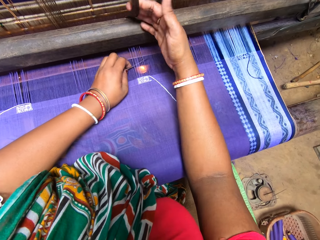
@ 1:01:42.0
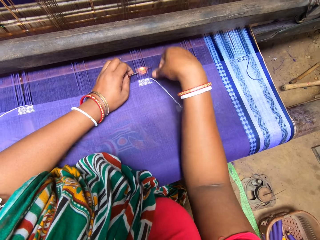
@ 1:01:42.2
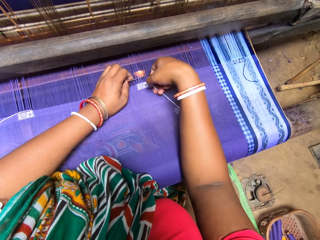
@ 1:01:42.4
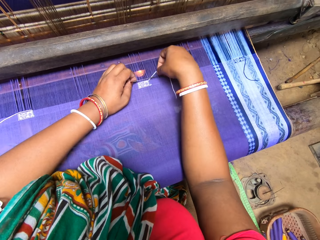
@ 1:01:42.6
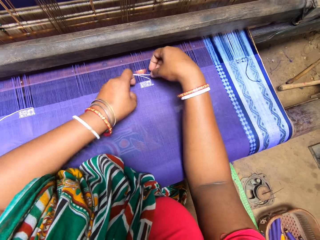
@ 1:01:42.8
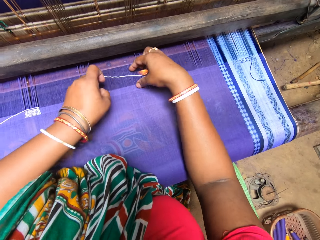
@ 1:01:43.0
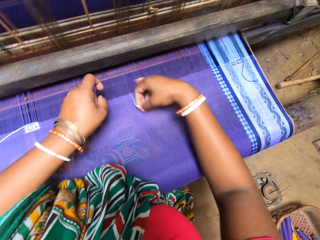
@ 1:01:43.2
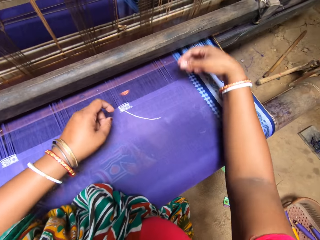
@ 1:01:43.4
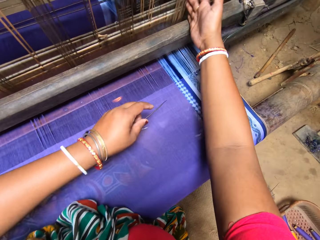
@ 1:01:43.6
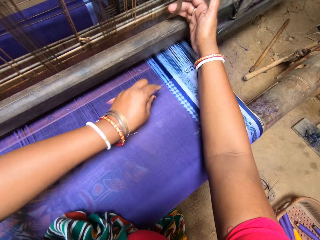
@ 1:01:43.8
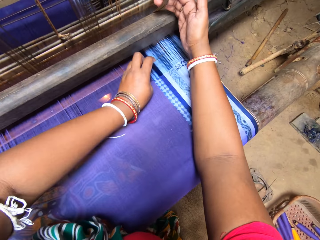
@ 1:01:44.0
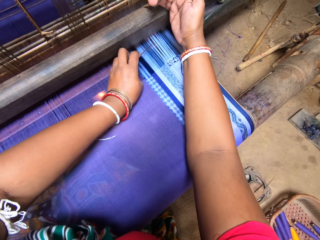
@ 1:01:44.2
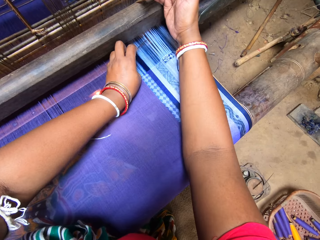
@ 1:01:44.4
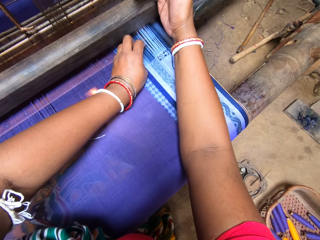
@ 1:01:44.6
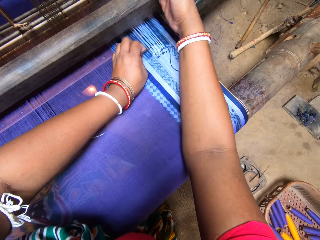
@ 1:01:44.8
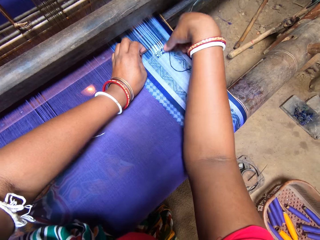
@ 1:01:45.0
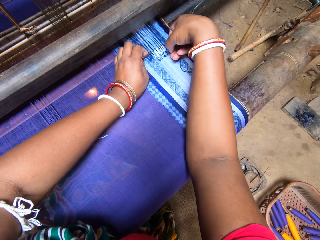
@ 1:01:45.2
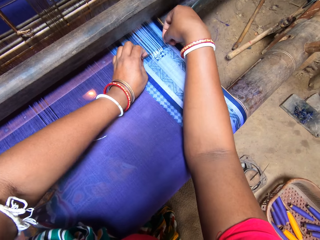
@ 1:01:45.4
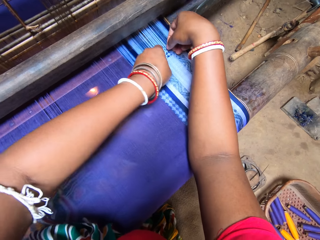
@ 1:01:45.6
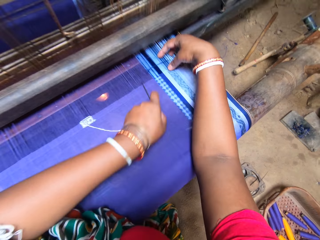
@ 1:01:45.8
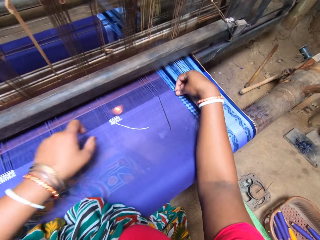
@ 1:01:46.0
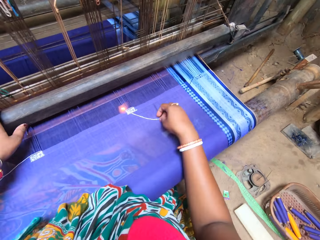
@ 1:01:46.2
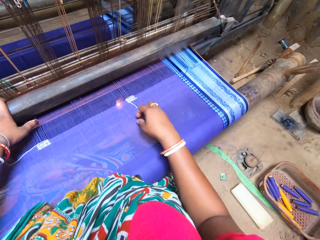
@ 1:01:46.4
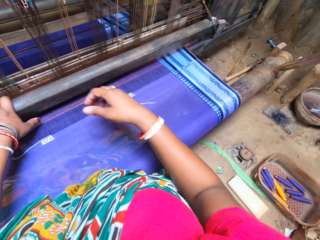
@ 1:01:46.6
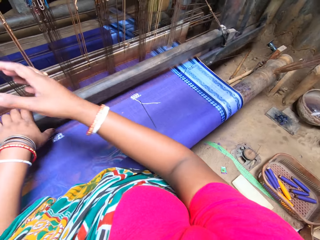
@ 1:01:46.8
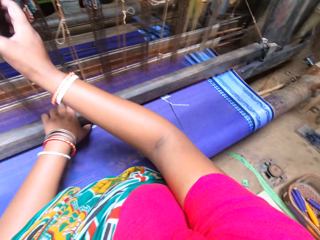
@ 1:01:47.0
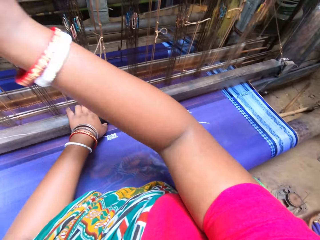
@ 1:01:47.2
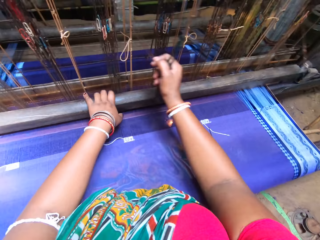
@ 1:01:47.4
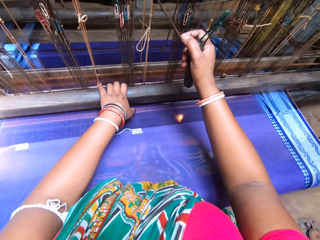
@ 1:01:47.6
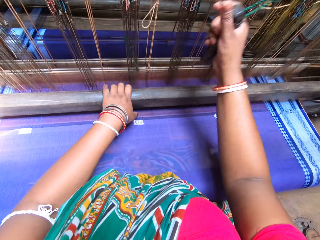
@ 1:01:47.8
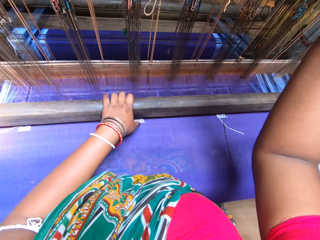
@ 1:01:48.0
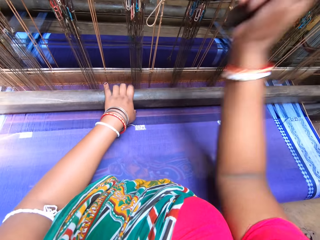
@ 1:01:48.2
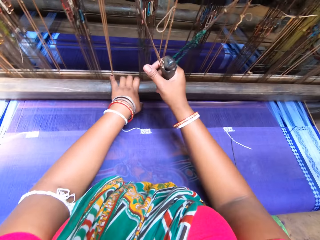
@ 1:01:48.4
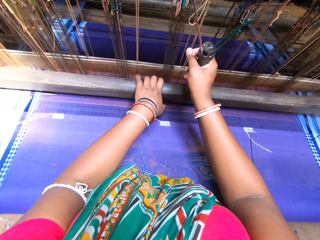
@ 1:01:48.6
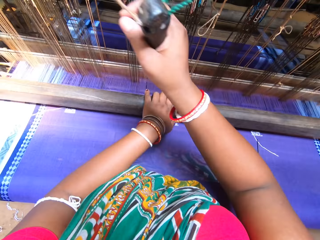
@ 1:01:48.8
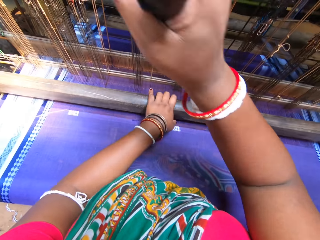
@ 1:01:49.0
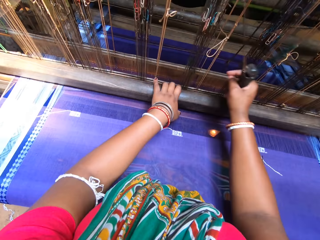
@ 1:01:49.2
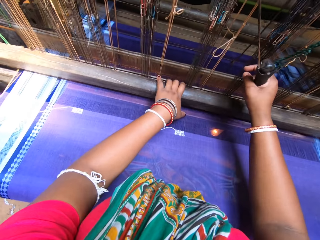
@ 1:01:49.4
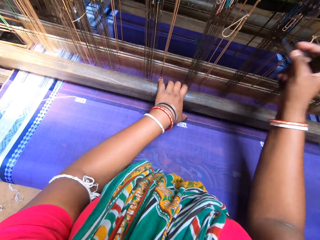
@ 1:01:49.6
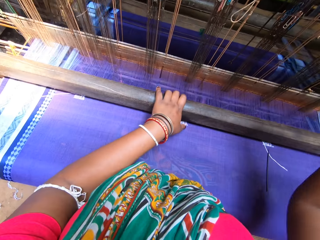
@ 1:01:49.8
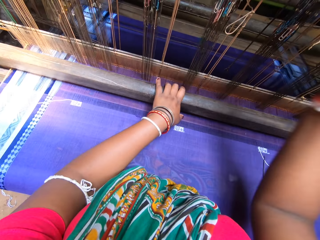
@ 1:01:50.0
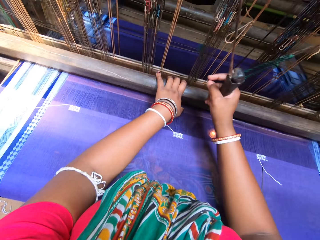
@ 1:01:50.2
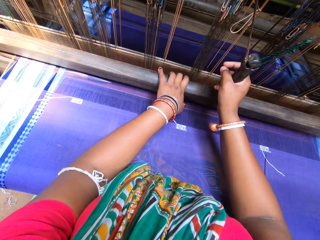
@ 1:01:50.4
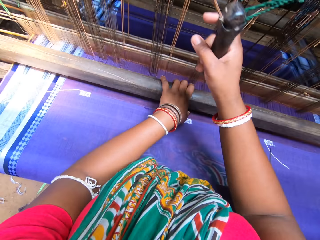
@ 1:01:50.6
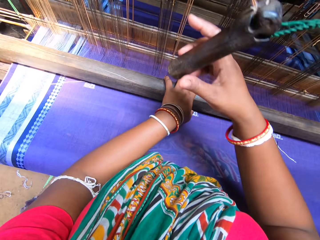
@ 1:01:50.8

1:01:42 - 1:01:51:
The camera wearer puts the needle in the knitting thread. She sorts the threads with the needle while holding the machine rope with the other hand. She puts the needle in the knitting thread. She drops the needle on the mat with her left hand. She drops the needle on the mat with her right hand. She operates the mat weaving machine with both hands. She holds parts of the knitting machine with both hands. She knits the clothing pulling and pushing parts of the knitting machine.

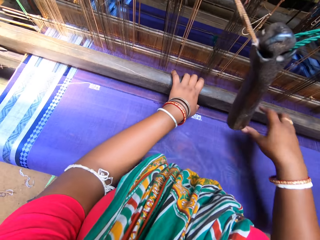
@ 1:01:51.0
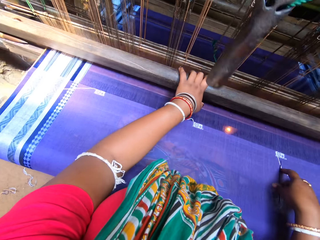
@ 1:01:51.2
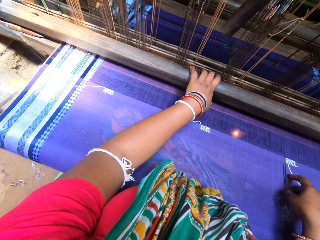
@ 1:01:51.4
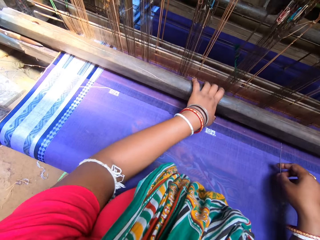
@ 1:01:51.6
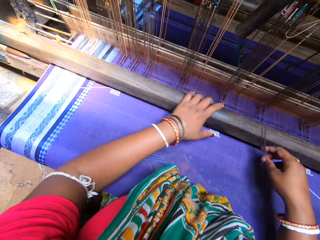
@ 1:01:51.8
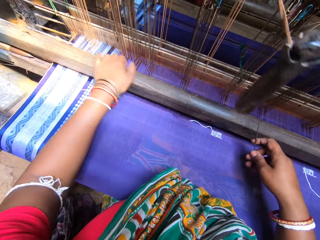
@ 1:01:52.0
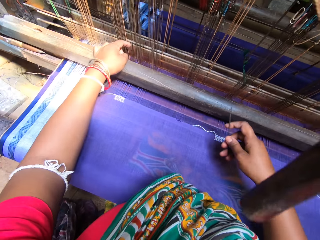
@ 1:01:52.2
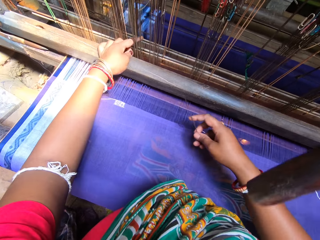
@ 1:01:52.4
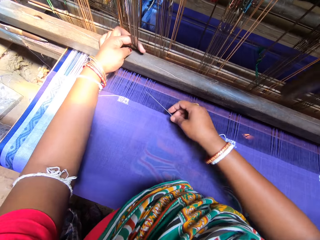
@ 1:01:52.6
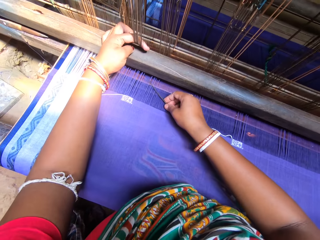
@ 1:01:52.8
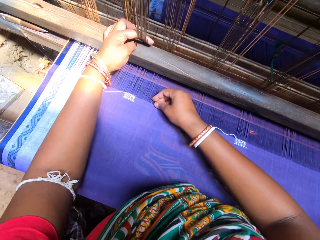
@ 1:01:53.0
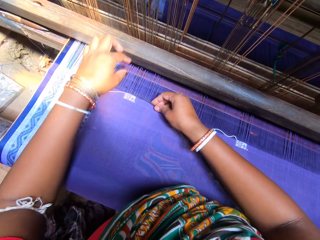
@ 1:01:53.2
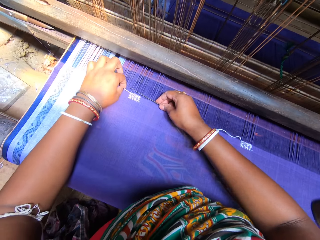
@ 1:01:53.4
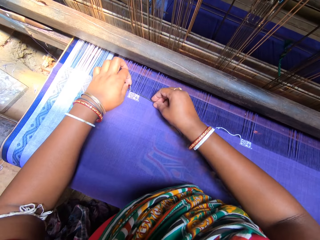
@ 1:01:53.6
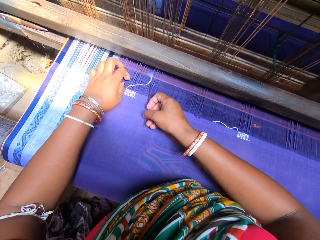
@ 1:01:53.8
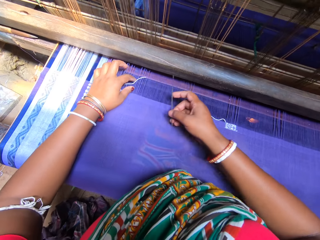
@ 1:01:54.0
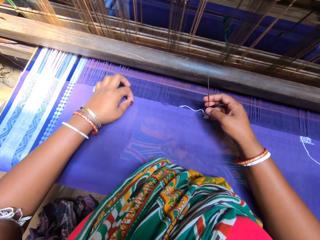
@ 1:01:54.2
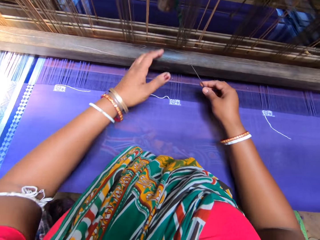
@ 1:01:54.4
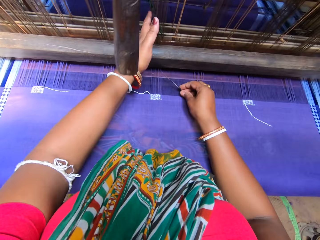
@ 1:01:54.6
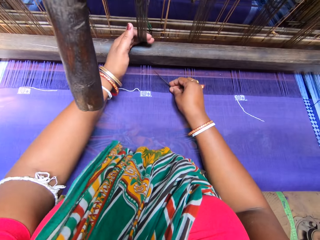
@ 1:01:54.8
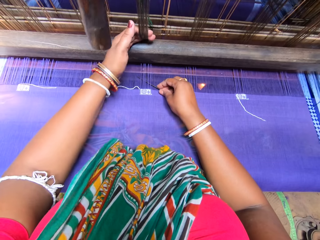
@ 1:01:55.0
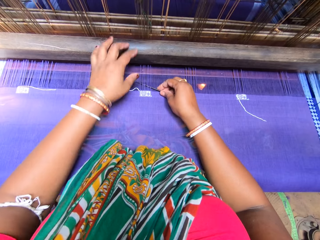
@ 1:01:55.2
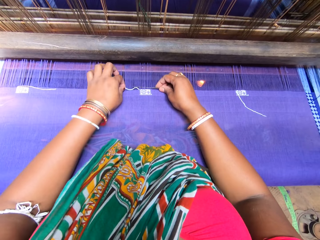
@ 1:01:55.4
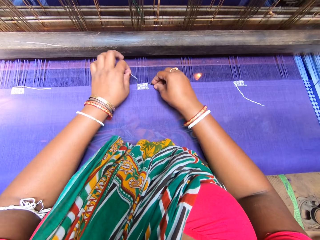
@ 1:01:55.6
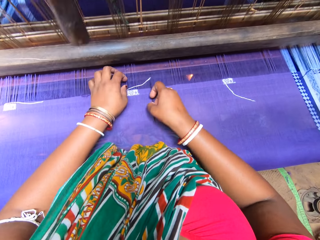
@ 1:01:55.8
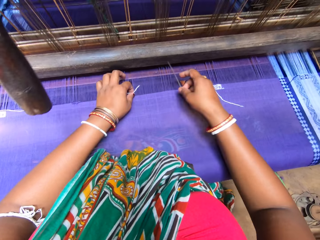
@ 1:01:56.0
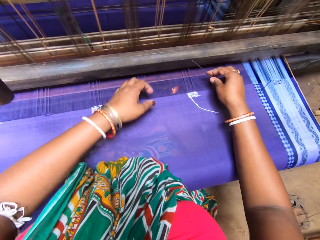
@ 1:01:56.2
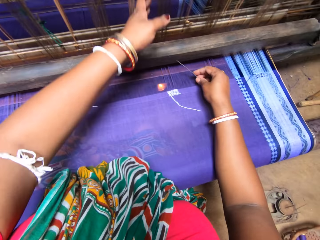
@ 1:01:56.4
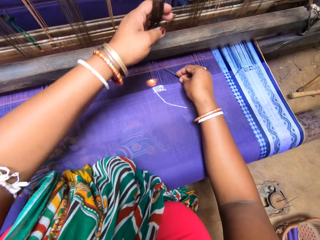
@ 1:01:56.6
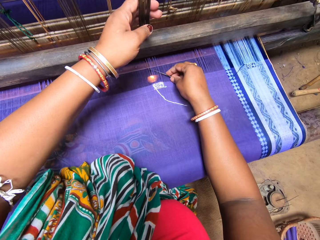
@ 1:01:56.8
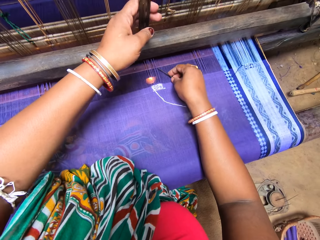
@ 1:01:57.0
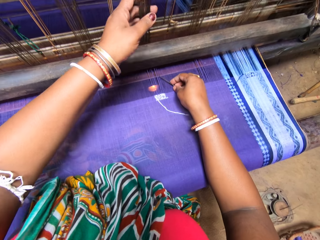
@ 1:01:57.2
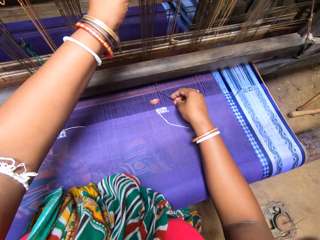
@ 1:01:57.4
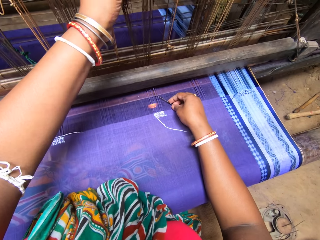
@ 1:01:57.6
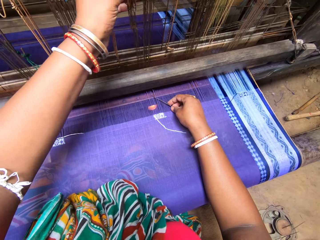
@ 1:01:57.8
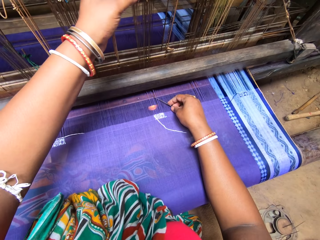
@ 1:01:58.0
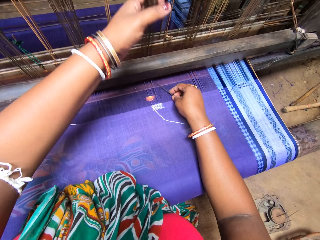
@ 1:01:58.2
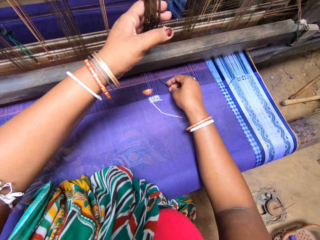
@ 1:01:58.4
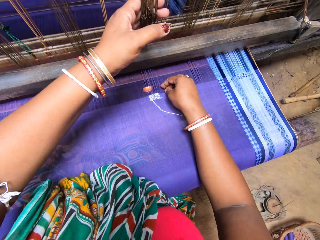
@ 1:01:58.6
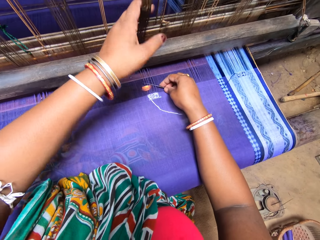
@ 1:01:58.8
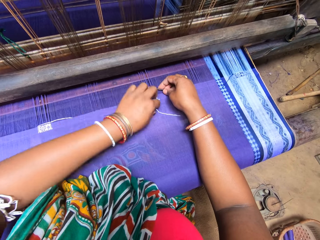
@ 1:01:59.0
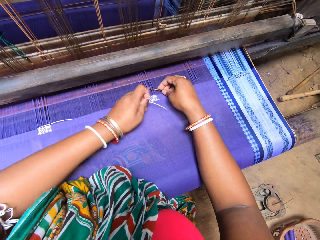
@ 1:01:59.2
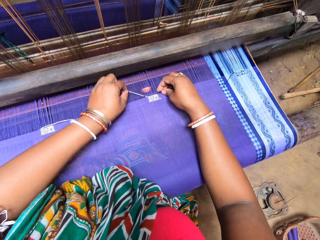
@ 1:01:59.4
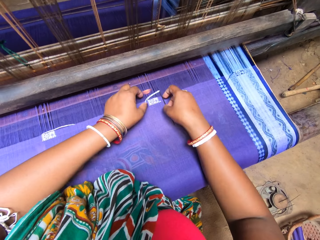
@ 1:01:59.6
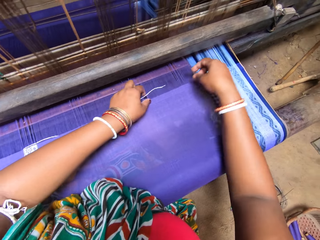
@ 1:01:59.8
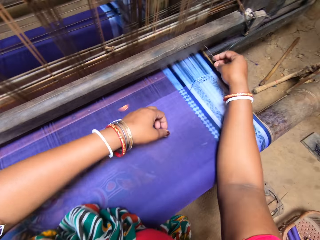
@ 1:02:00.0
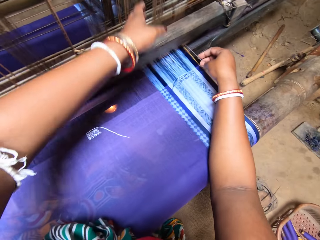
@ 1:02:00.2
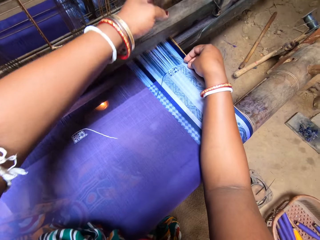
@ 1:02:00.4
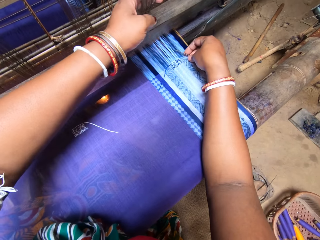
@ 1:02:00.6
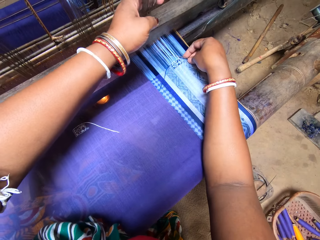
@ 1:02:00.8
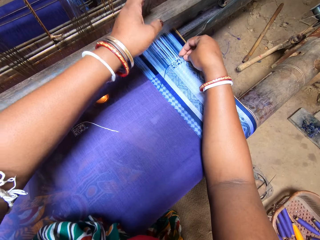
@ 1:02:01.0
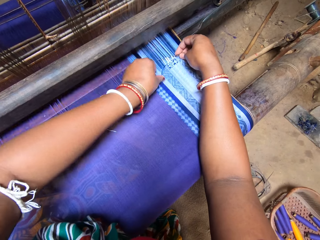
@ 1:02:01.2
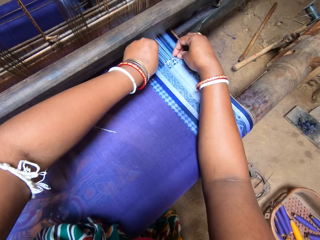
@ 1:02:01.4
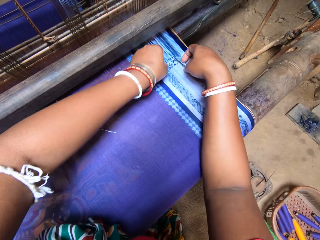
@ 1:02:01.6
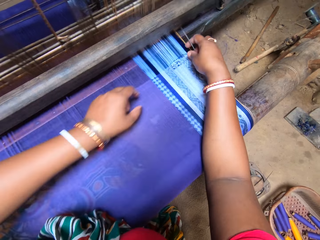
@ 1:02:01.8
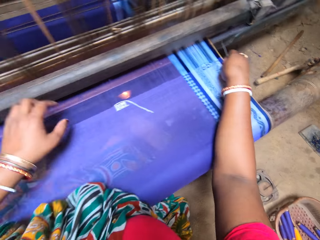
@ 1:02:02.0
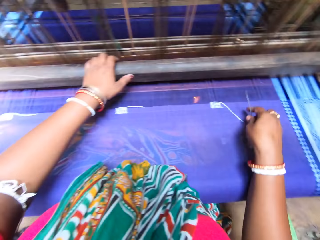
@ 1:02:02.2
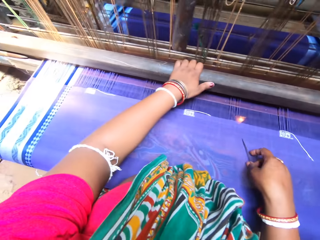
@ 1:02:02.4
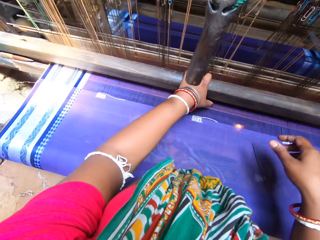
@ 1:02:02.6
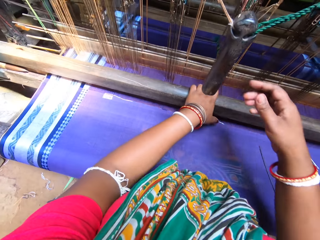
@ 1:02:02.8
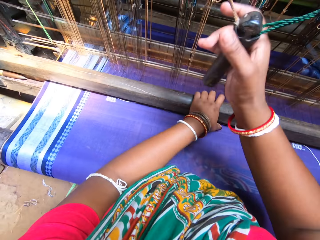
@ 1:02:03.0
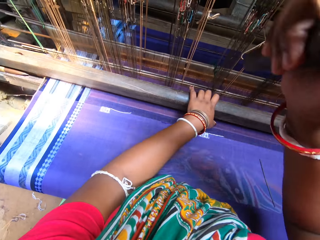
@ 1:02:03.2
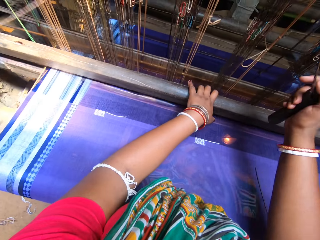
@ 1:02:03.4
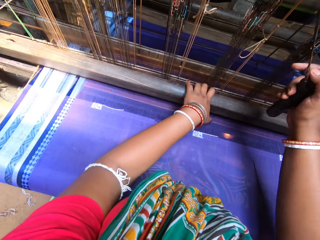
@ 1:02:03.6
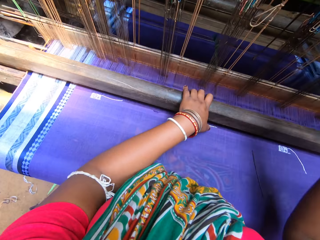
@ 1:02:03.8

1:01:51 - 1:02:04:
The camera wearer leaves the pulling part of the knitting machine. She picks the needle from the mat with her right hand. She sorts the threads with the needle while holding the machine rope with the other hand. She twists the threads on the mat in the mat weaving machine with the needle in her right hand. She puts the needle in the knitting thread. She sorts the threads with the needle while holding the machine rope with the other hand. She puts the needle in the knitting thread. She sorts the threads with the needle while holding the machine rope with the other hand. She puts the needle in the knitting thread. She sorts the threads with the needle while holding the machine rope with the other hand. She puts the needle in the knitting thread. She drops the needle on the mat in the mat weaving machine with her right hand. She holds parts of the knitting machine with both hands. She operates the mat weaving machine with both hands.
